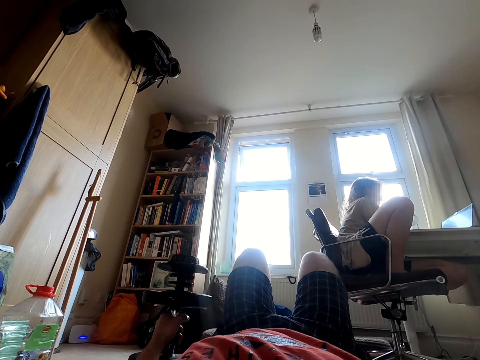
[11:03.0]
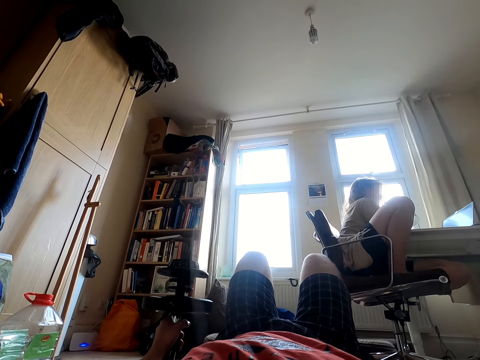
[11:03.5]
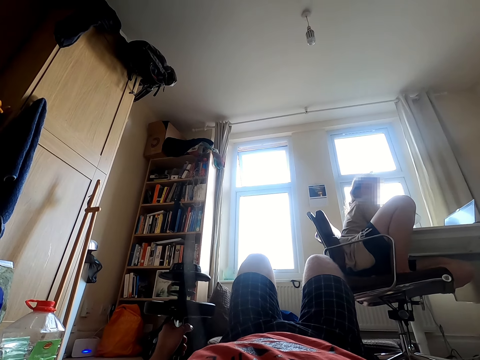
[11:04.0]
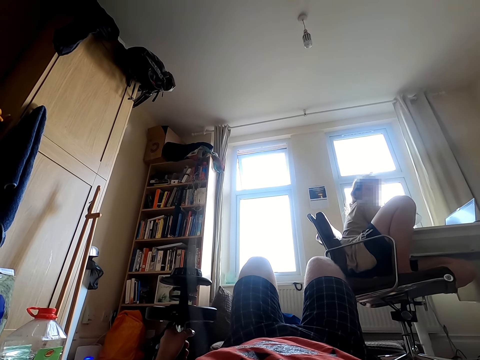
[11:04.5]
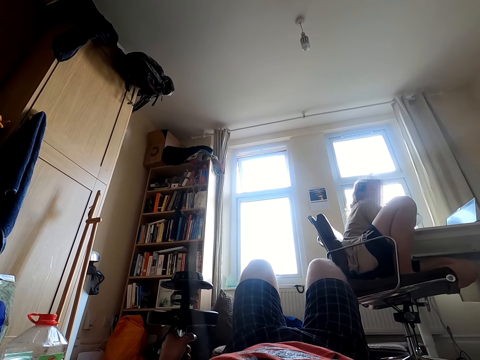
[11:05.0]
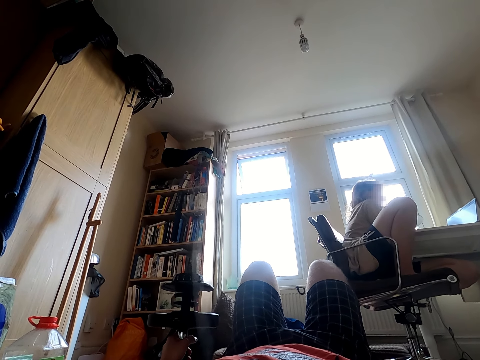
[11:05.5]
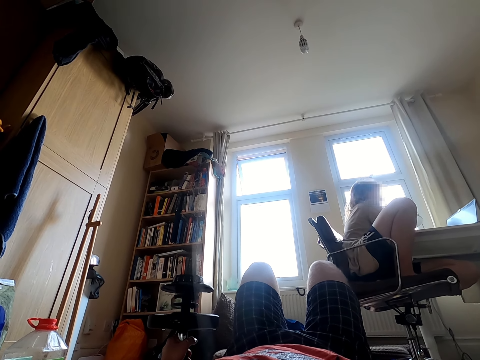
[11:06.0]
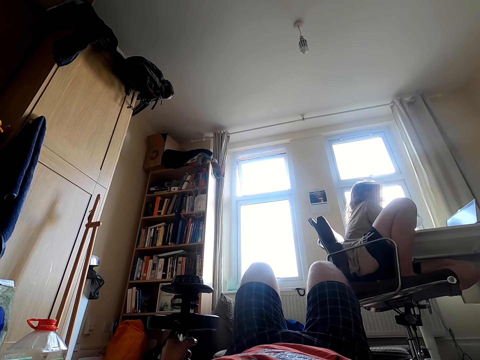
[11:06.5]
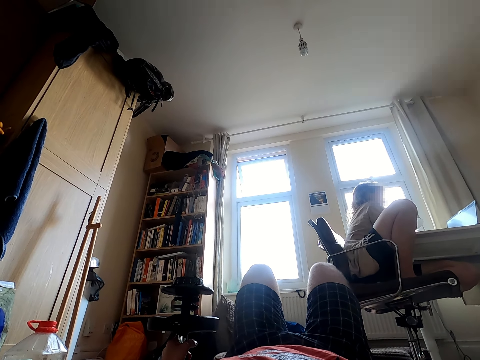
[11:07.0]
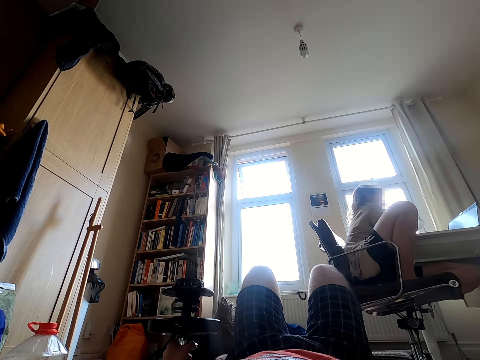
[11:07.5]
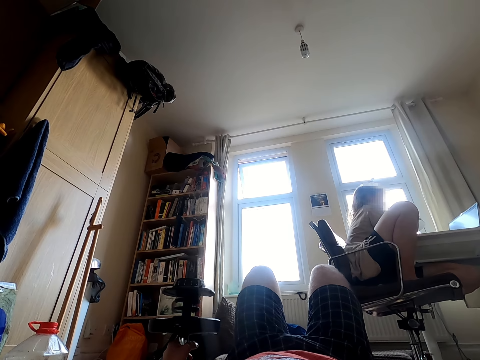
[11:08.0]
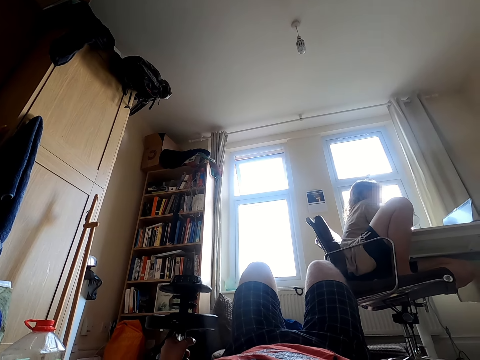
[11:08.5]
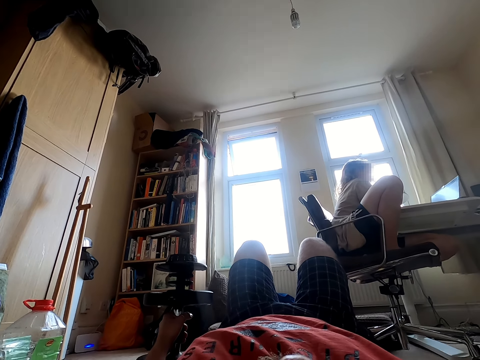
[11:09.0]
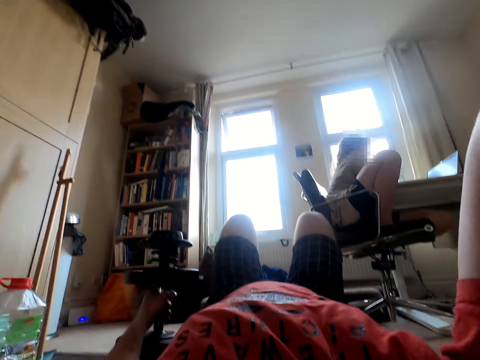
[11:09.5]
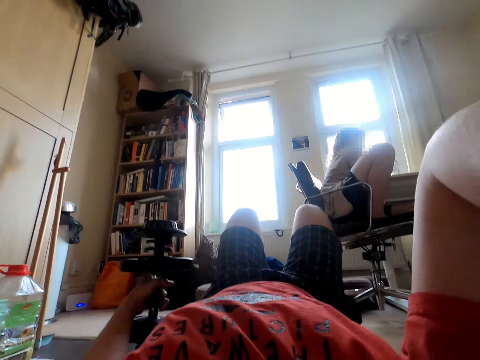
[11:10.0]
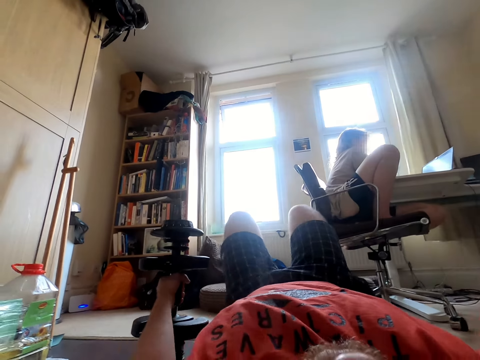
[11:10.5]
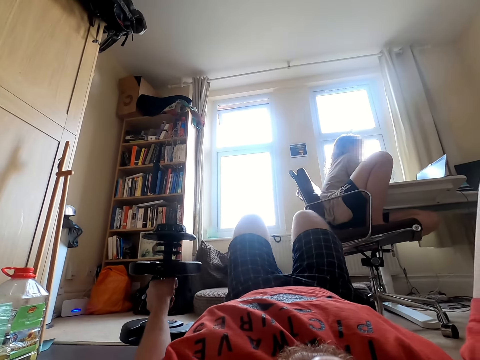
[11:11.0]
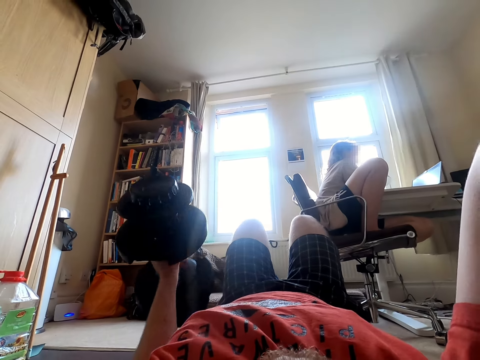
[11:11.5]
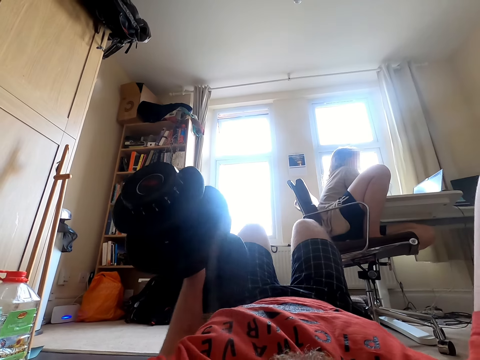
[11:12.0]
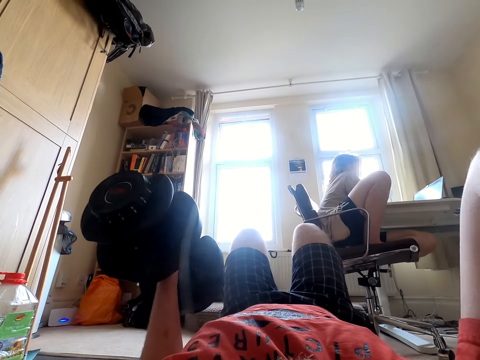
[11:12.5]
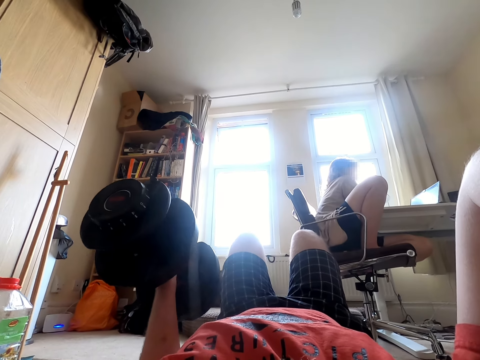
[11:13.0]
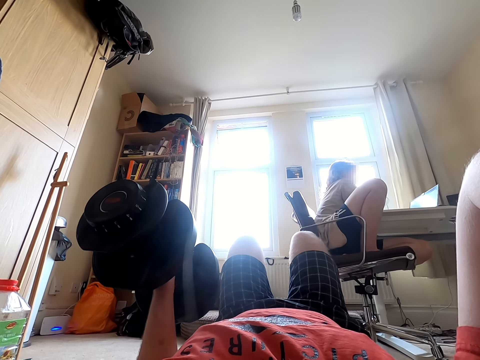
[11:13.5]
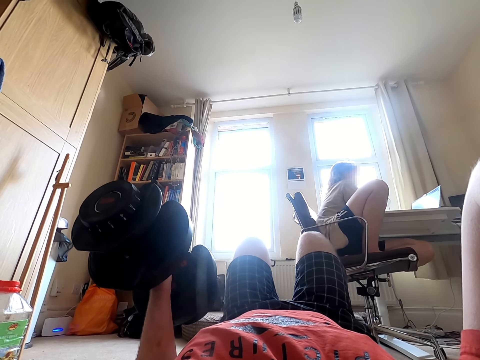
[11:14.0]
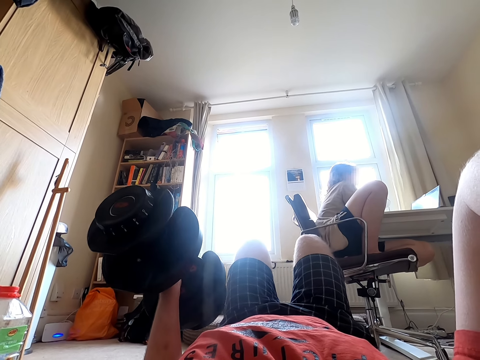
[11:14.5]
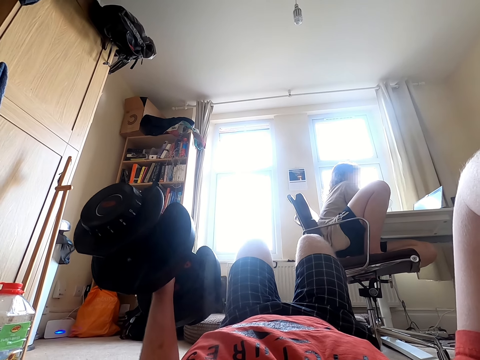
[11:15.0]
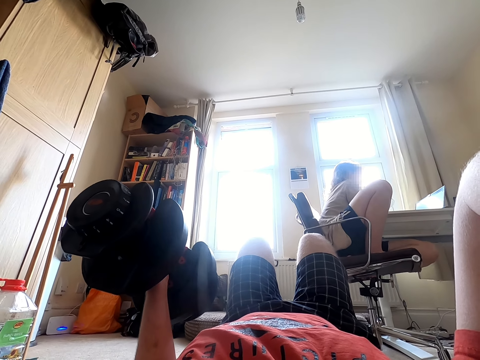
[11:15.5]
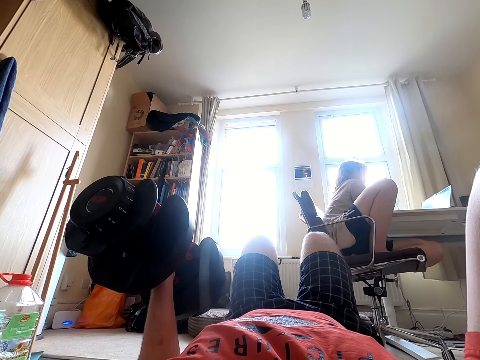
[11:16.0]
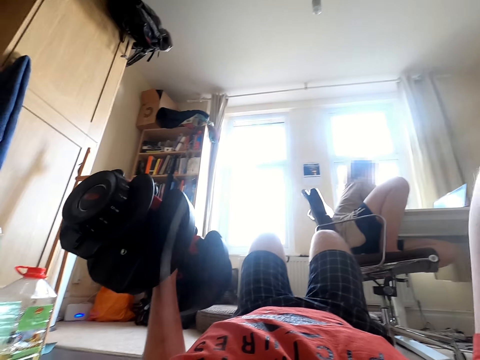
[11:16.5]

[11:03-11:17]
The camera wearer lays down. They move. They lift the dumbbell weight.

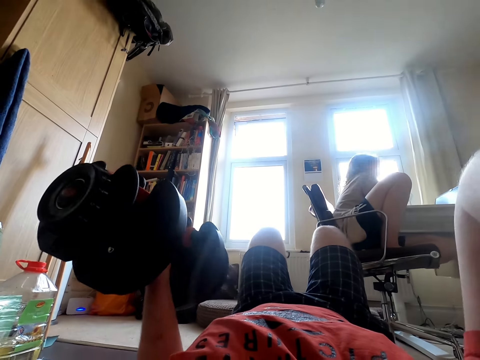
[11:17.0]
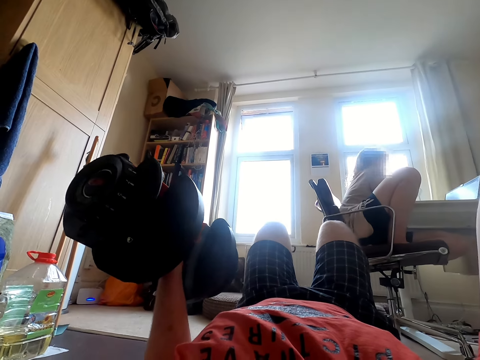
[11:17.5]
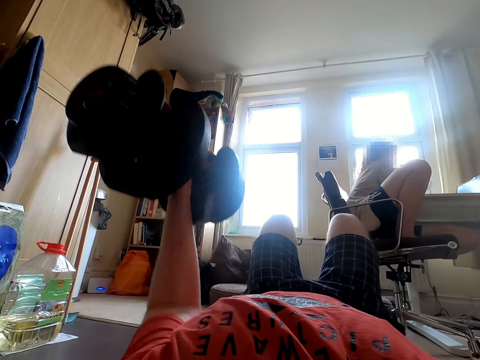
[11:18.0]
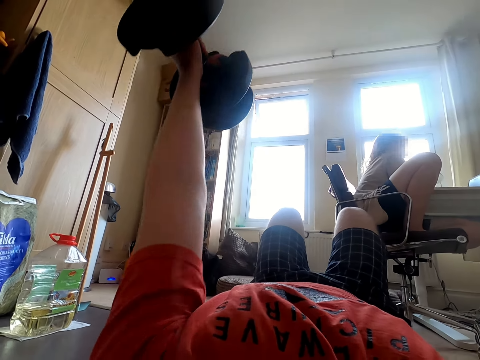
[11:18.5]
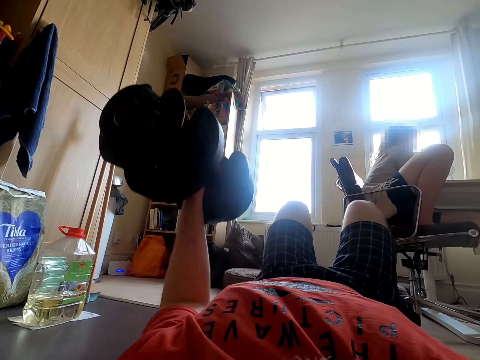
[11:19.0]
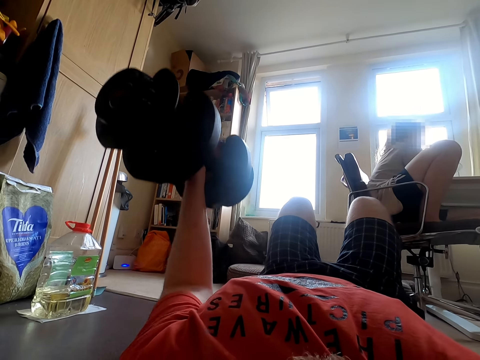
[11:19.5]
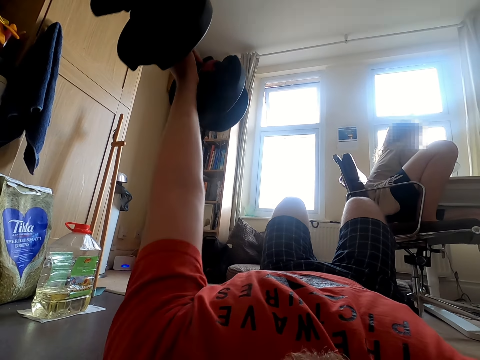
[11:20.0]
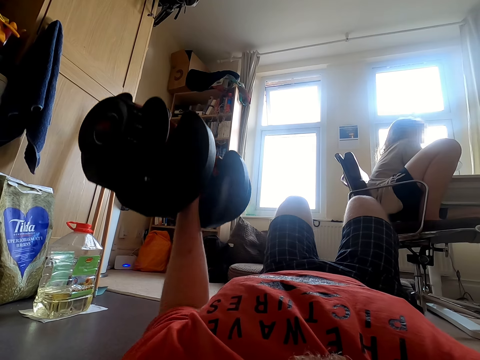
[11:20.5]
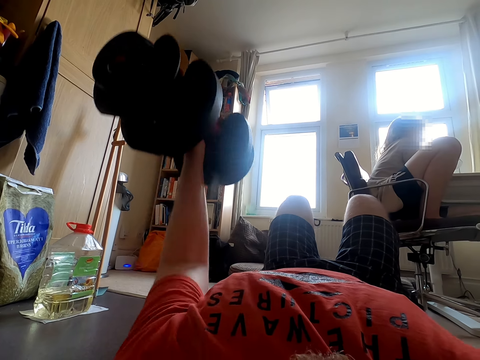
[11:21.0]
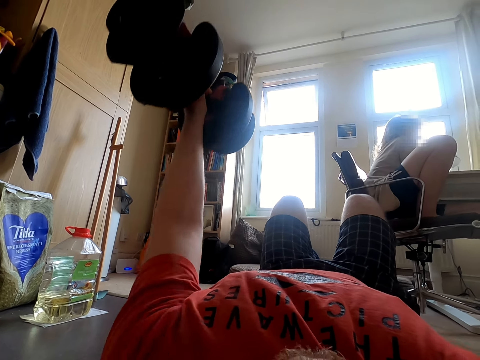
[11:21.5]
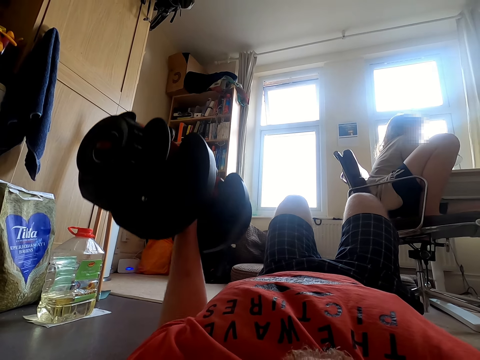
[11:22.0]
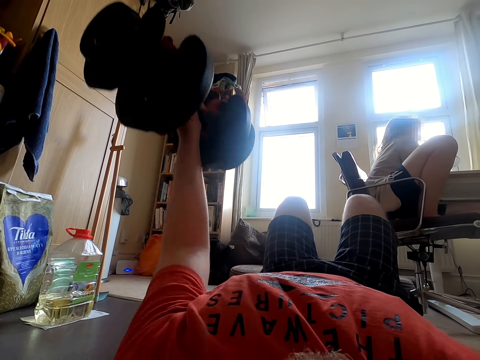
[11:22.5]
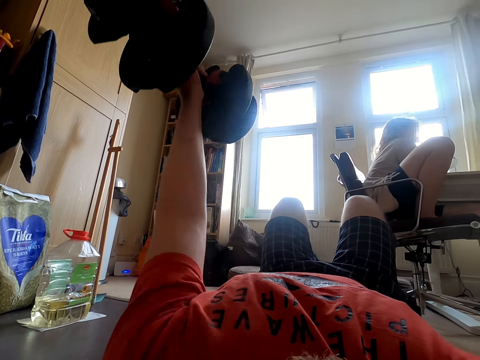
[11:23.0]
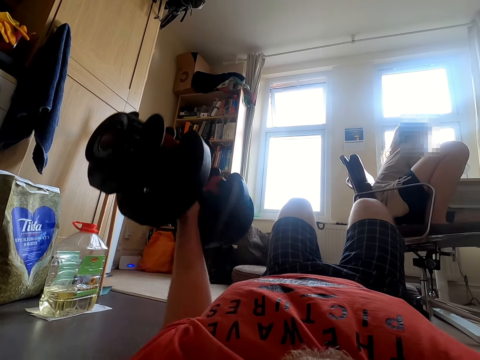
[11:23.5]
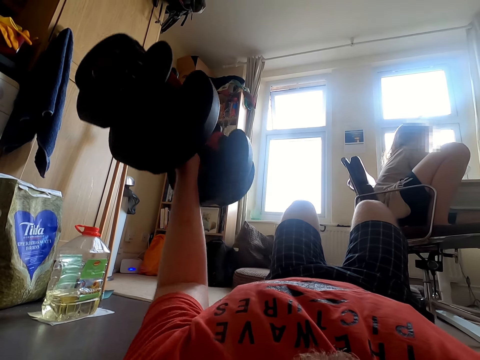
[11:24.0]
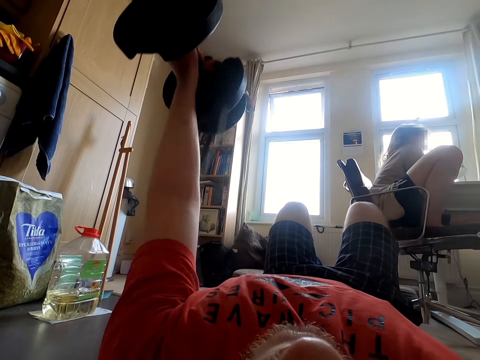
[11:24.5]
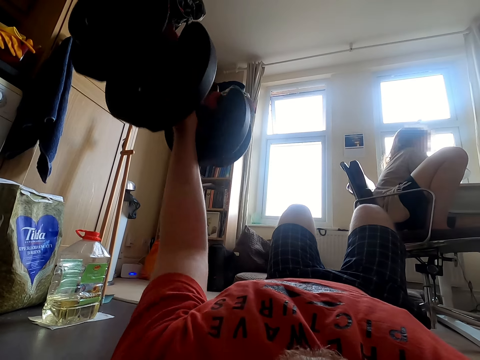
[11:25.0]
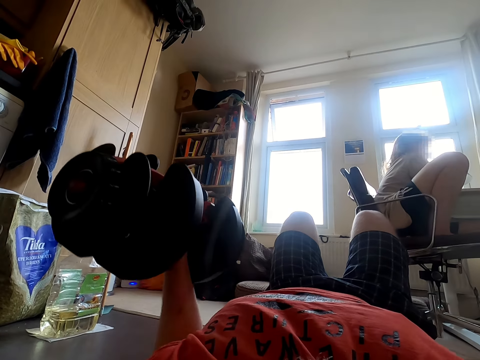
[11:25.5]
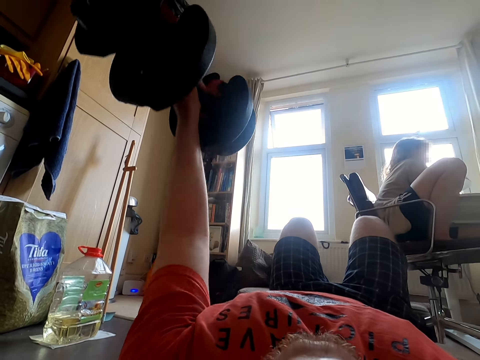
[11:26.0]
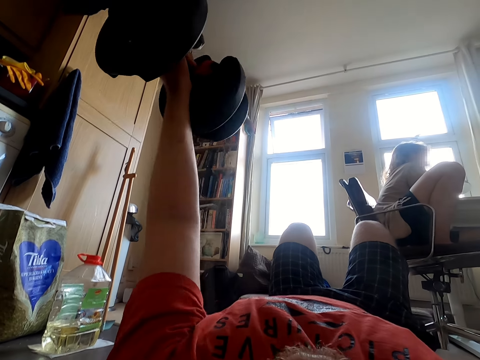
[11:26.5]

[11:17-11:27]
The camera wearer exercises with a dumbbell. They exercise with the dumbbell again.

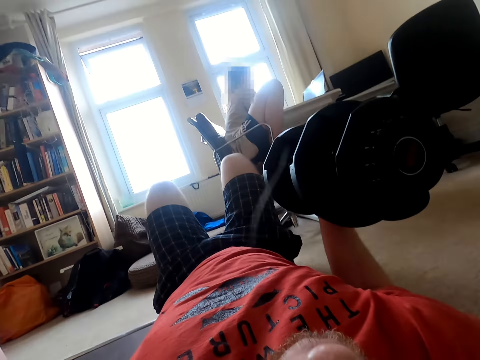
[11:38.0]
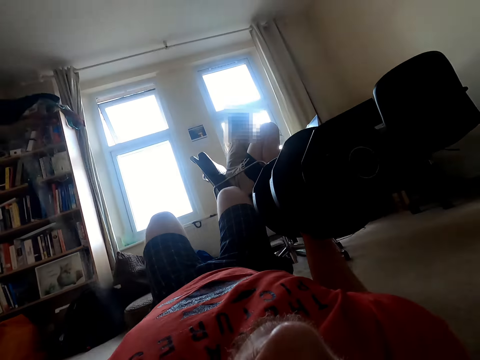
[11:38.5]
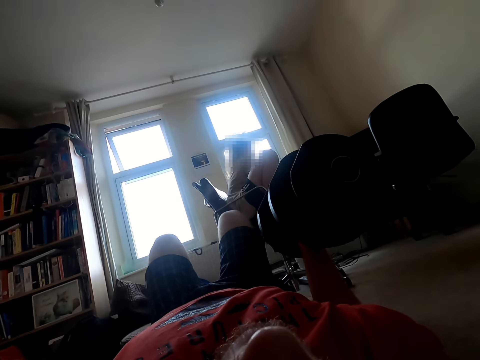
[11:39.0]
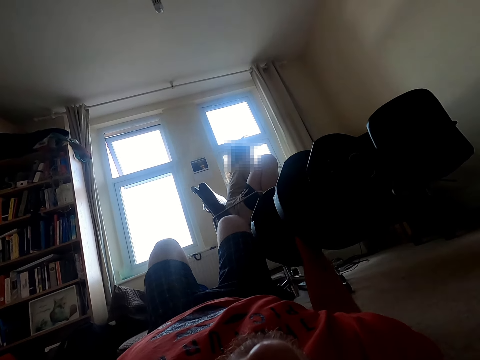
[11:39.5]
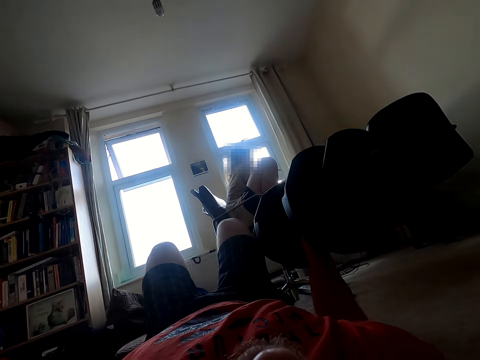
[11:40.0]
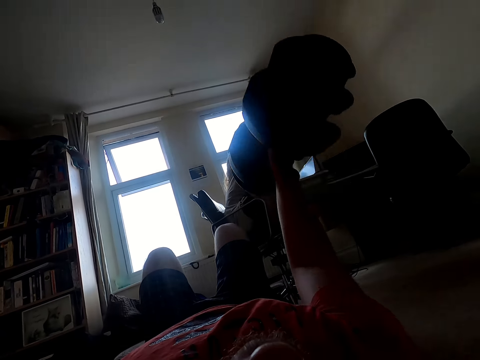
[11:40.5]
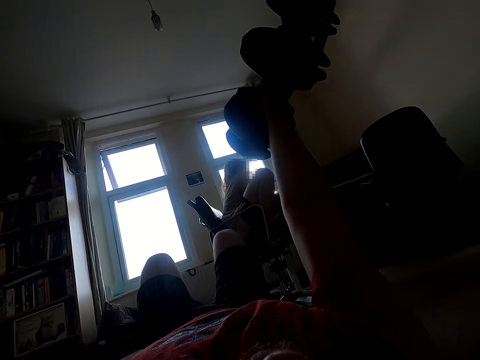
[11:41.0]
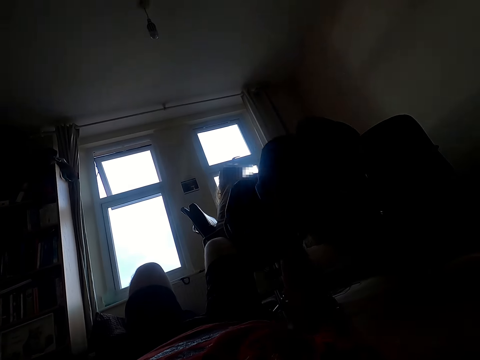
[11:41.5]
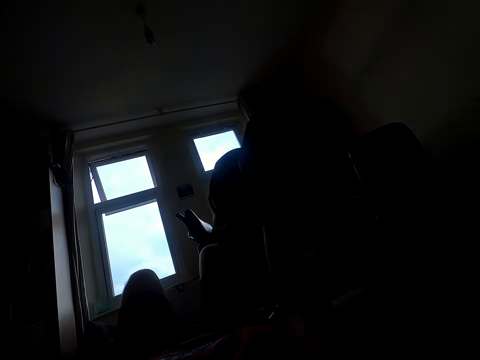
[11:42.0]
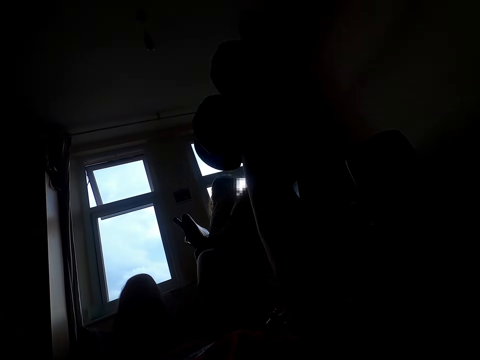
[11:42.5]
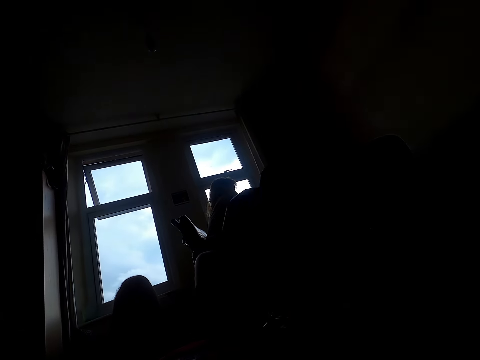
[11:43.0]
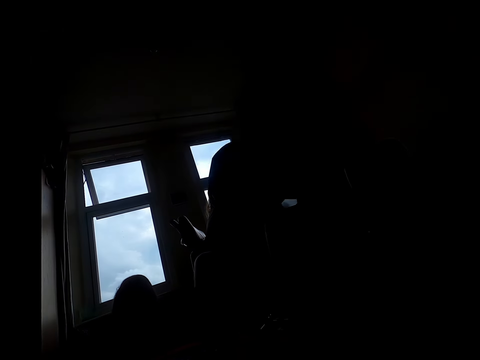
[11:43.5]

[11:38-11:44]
The camera wearer lifts up a dumbbell. They lift up the dumbbell again. They exercise with the dumbbell.
